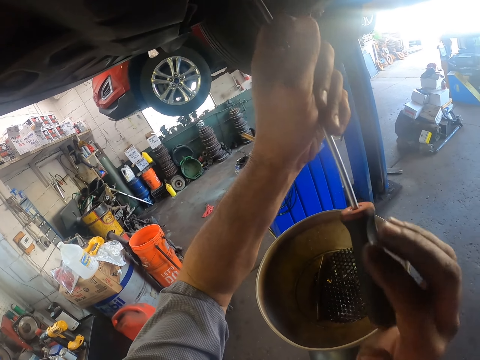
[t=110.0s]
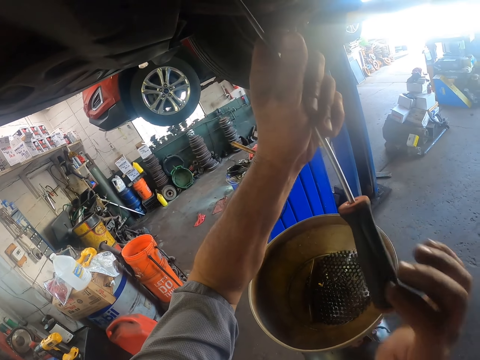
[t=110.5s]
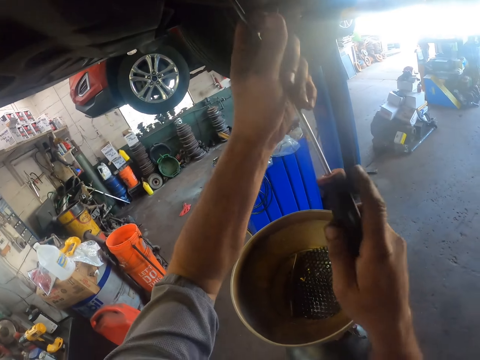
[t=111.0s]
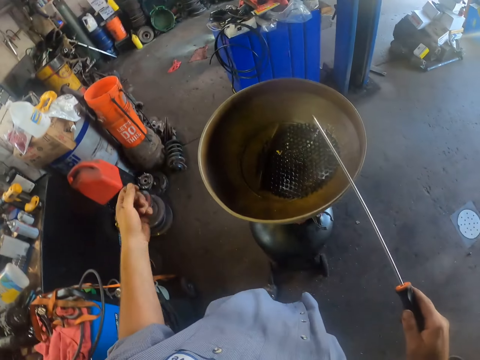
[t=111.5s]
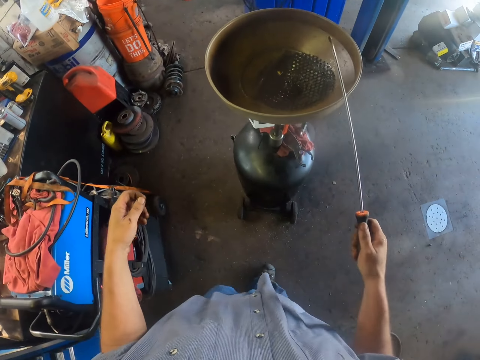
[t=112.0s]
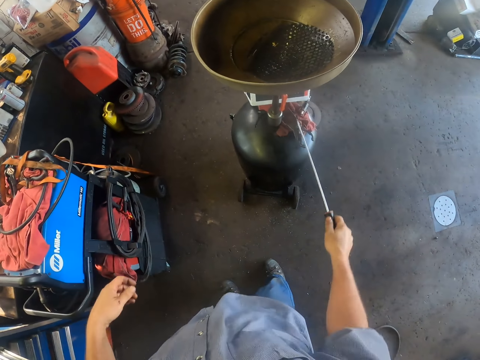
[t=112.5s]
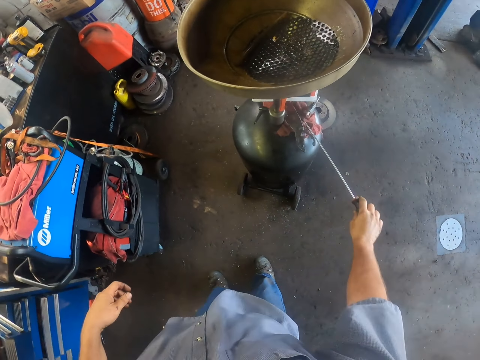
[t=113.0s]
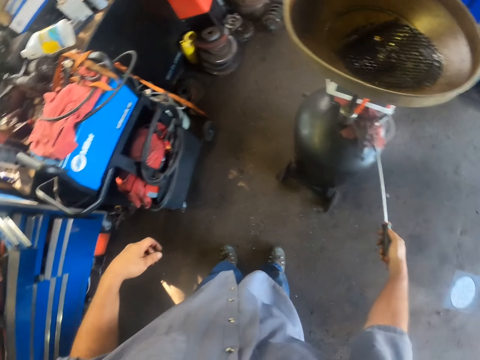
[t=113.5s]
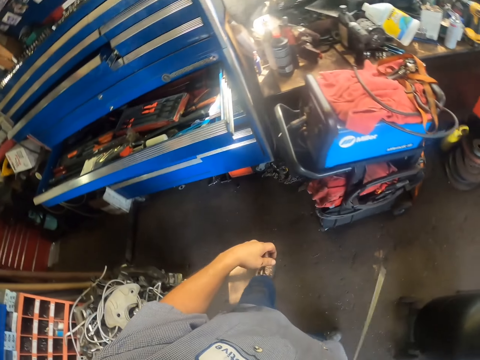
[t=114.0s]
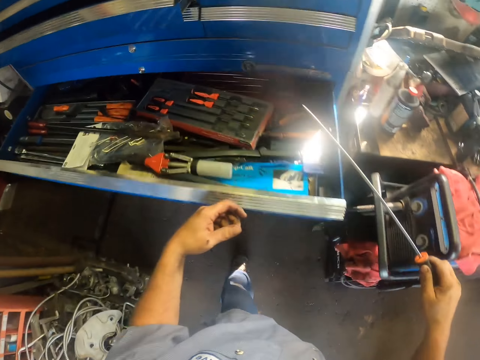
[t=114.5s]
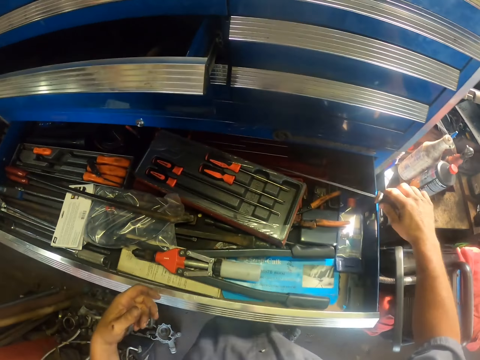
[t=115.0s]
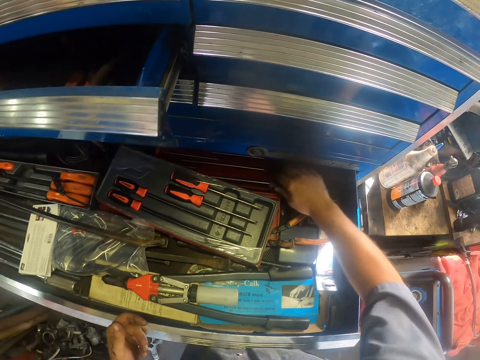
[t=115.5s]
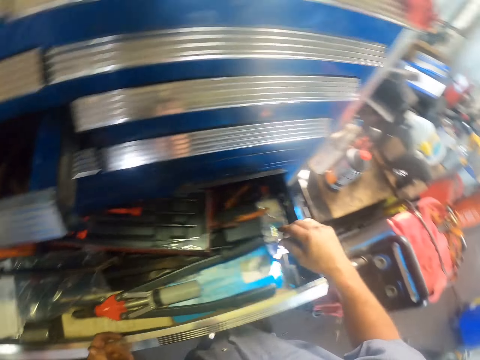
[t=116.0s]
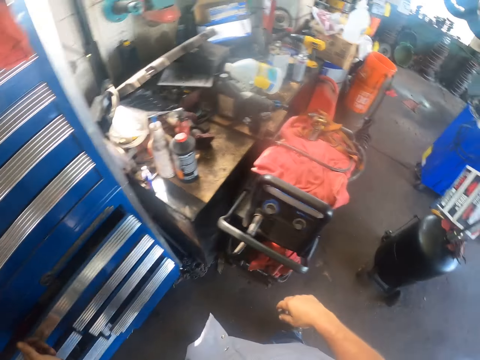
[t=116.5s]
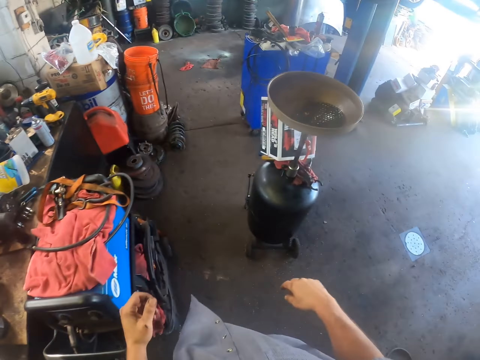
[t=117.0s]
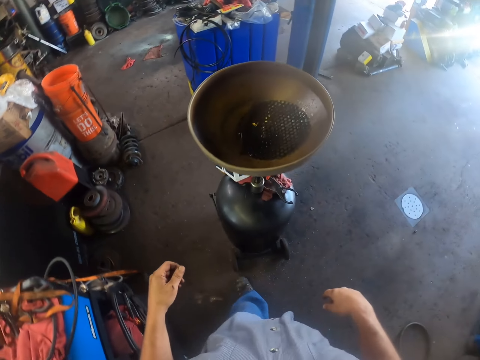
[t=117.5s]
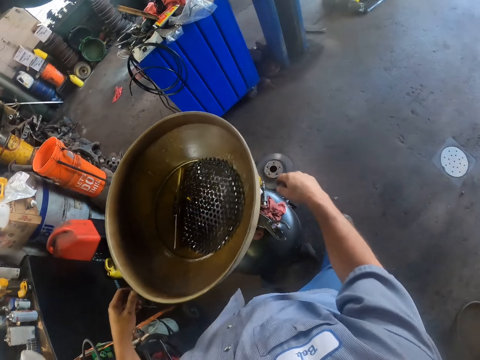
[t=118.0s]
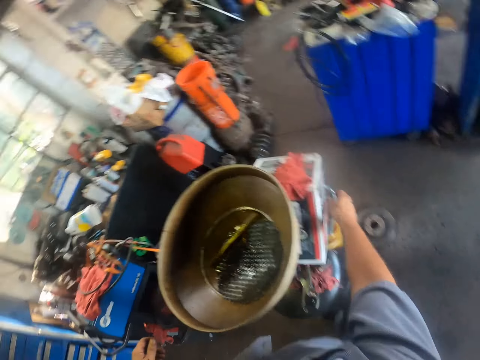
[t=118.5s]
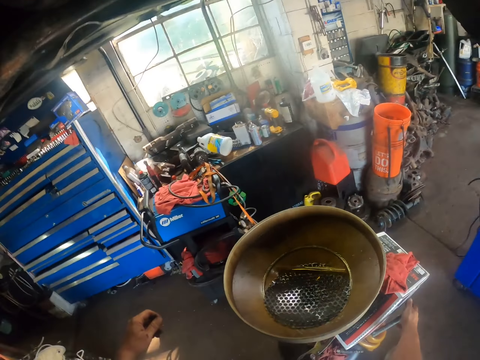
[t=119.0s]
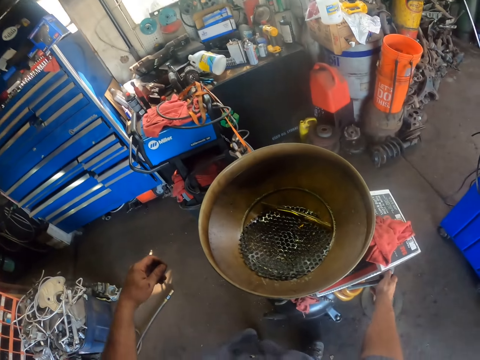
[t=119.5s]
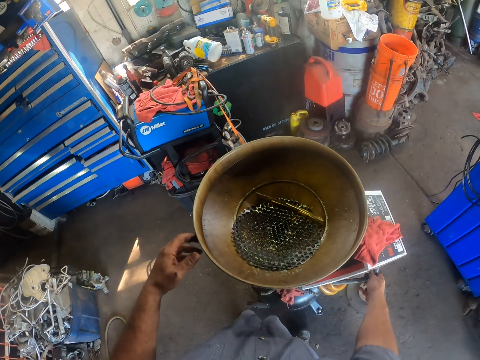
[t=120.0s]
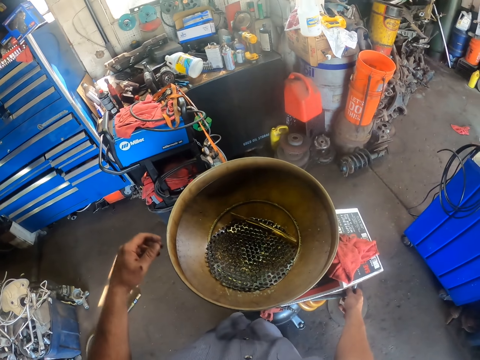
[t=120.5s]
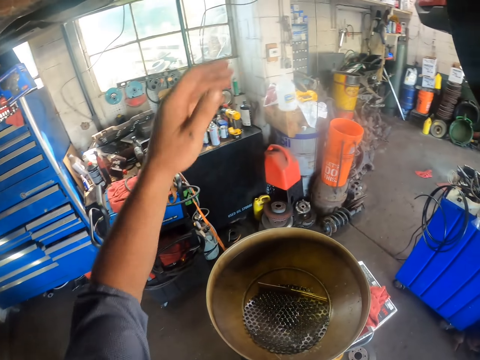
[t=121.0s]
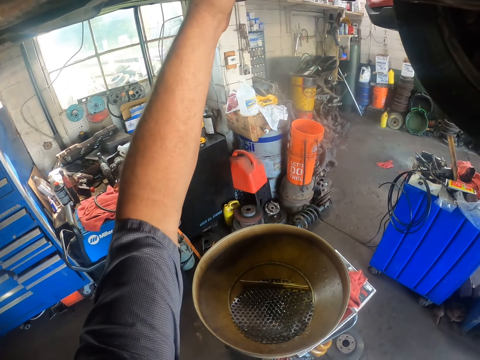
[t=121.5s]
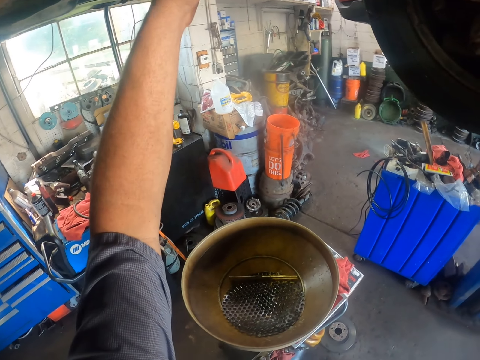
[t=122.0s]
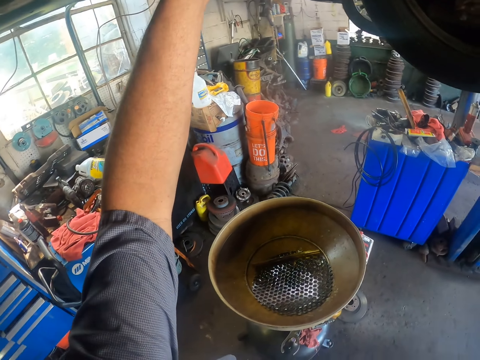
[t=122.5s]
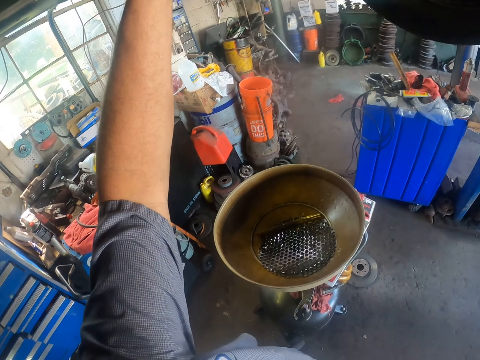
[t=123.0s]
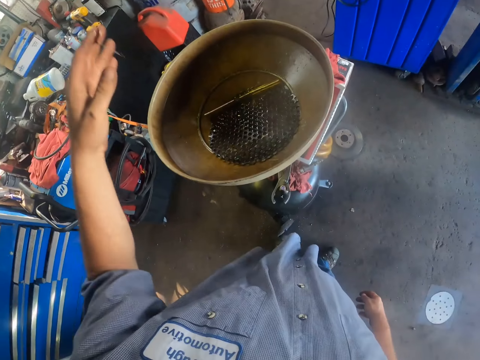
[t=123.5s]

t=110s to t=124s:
The camera wearer makes a hold with the screwdriver. They move the hands. They wipe the screwdriver on the towel. They put the screwdriver in the drawer. They close the drawer. They step forward. They move the cylinder. They touch the car part. They move the hand.

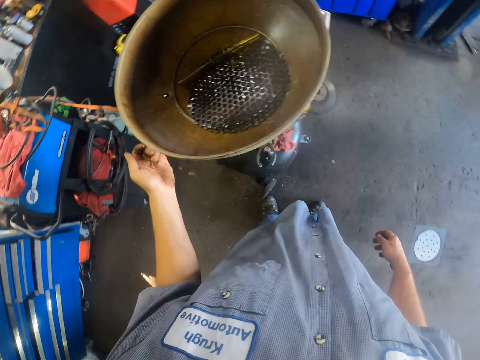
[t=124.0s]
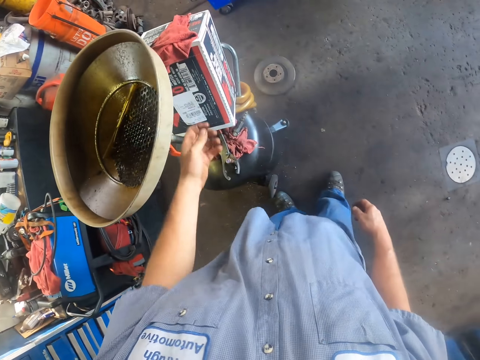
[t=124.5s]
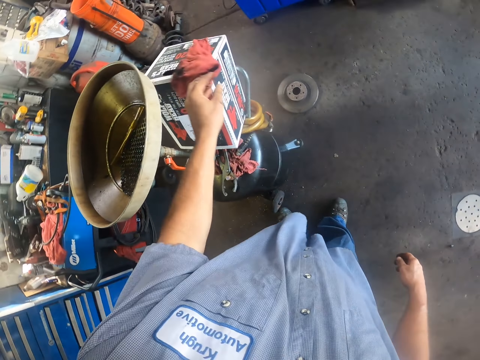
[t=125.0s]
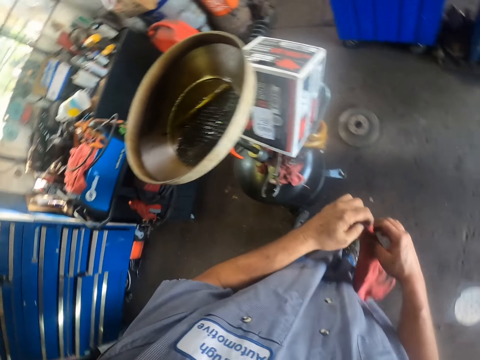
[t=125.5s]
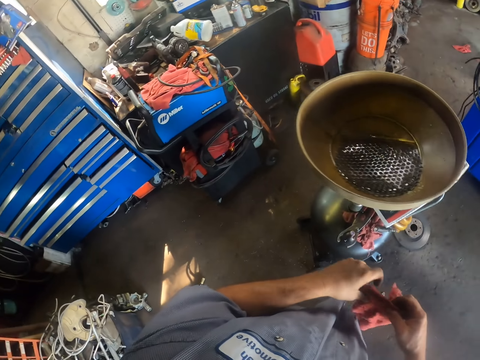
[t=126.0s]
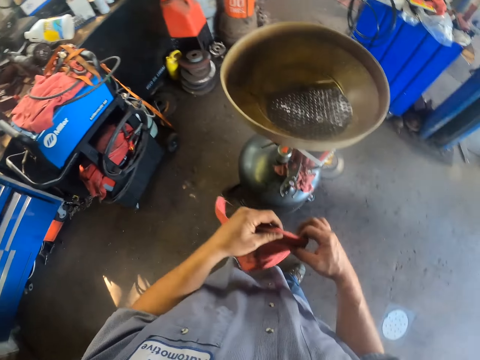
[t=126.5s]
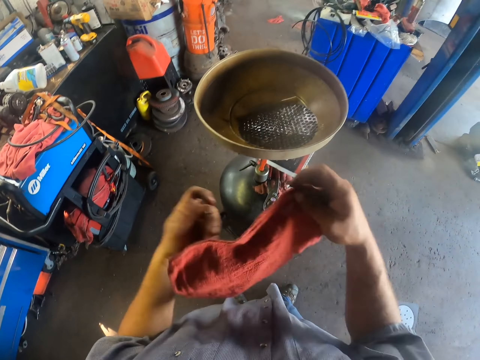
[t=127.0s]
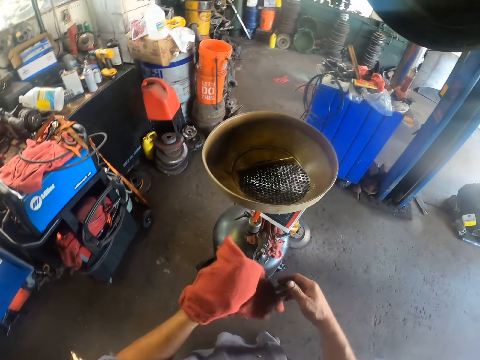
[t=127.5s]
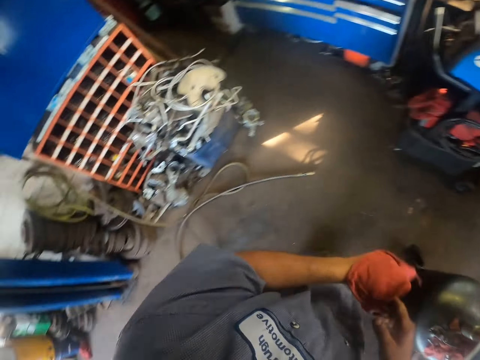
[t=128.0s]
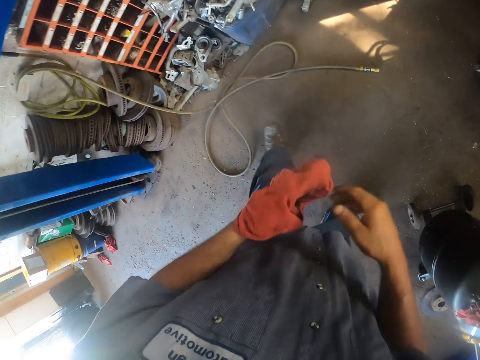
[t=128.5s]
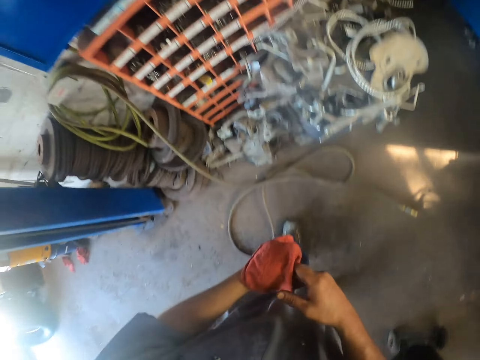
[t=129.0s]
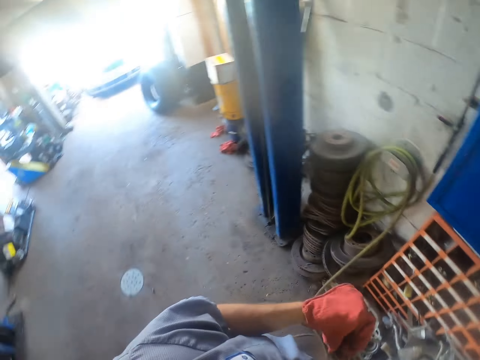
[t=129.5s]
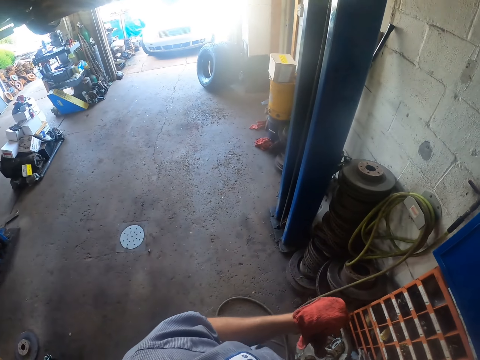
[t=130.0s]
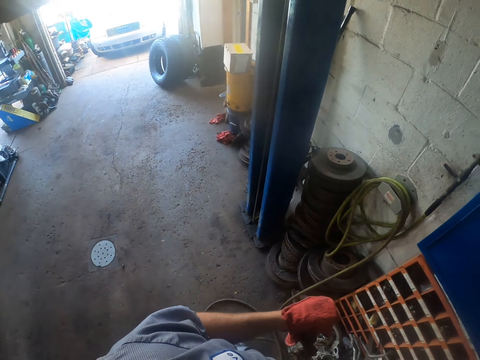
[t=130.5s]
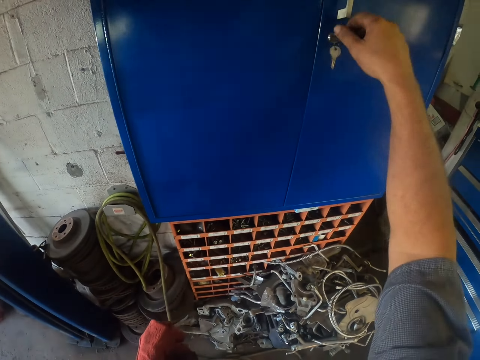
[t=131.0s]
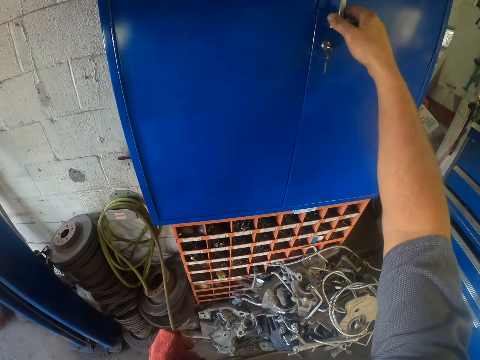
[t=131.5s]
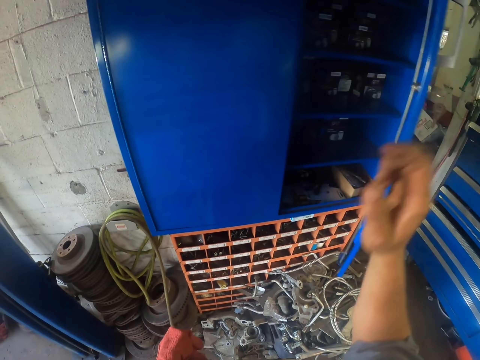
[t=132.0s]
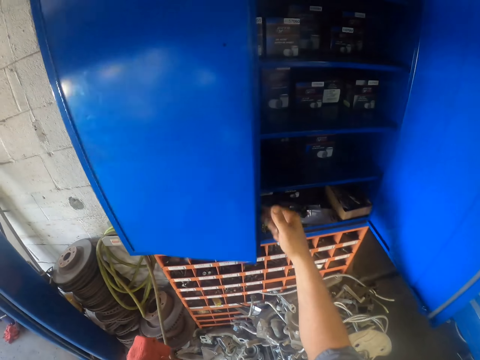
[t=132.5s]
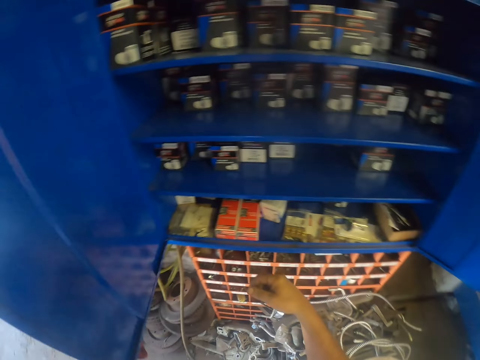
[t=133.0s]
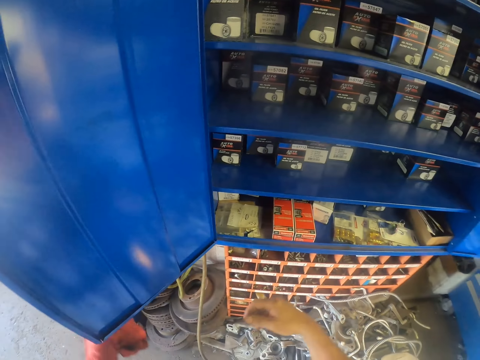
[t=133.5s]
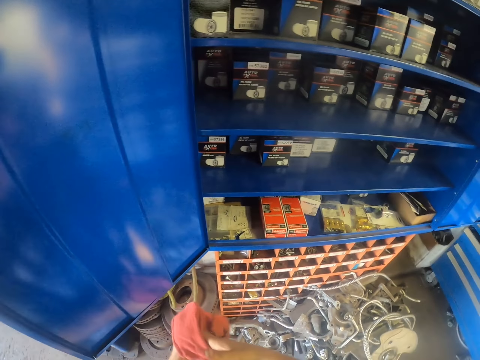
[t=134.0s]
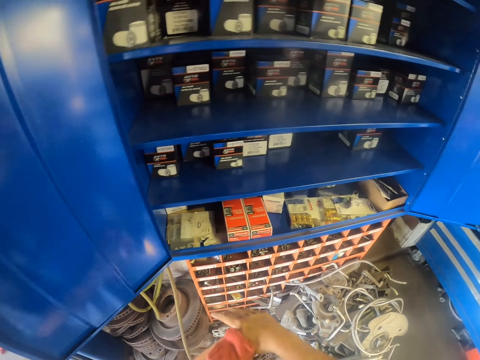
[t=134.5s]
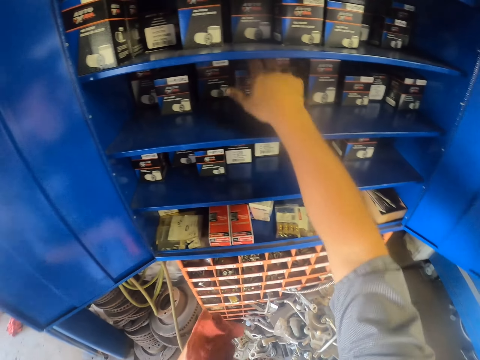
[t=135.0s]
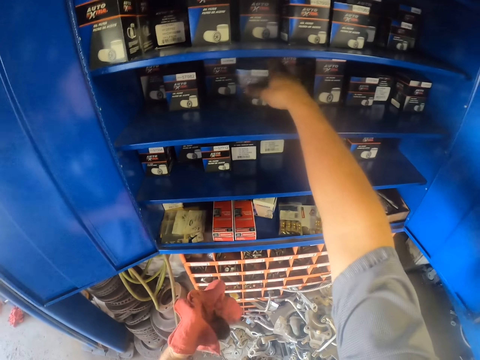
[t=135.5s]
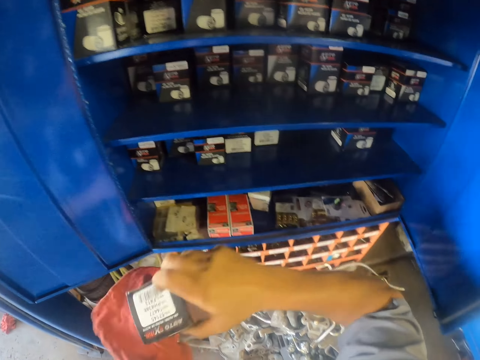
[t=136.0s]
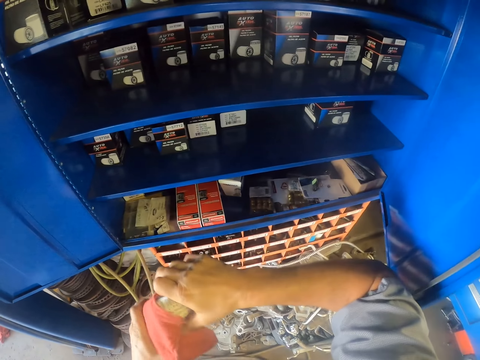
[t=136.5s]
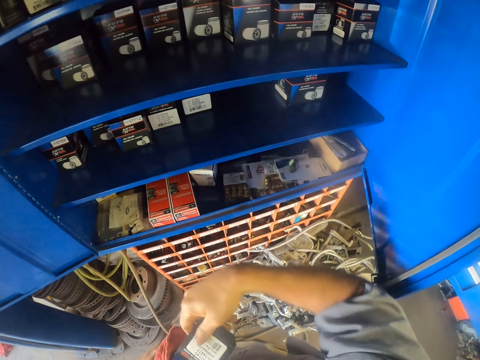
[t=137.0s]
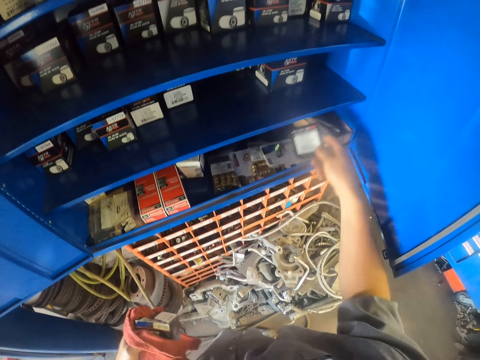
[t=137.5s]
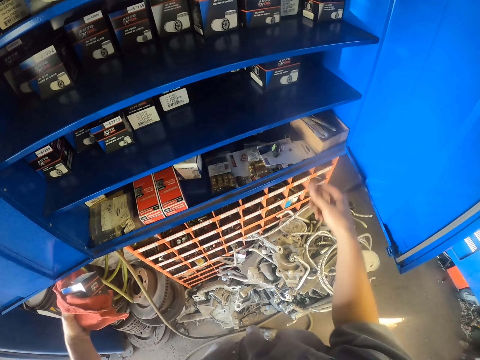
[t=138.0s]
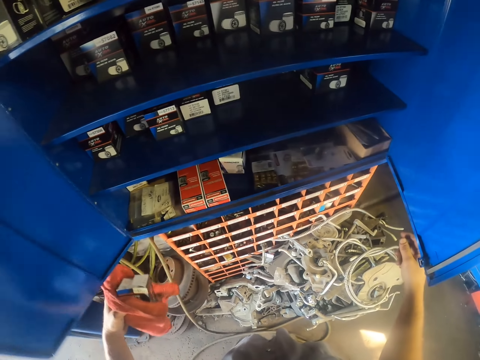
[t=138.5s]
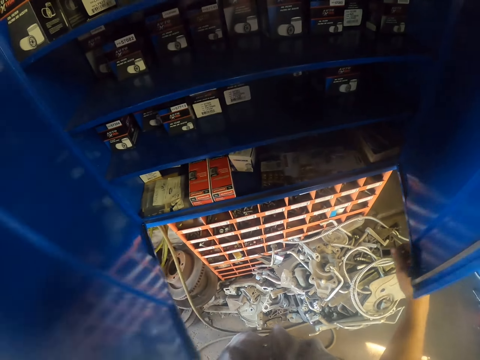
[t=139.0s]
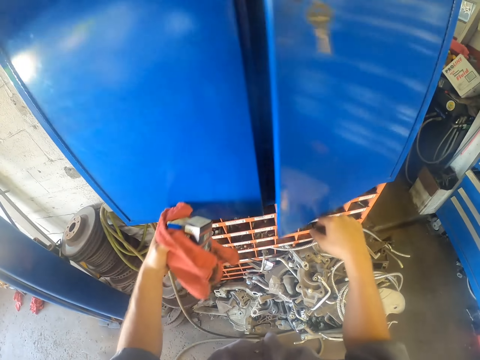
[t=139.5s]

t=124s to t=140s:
The camera wearer moves the hand. They pick up a hand towel. They straighten the towel. They wipe the hand. They look around. They open the cupboard. They wipe the hand. They pick up the box. They wipe the box. They put the box on the shelf. They close the cupboard.
